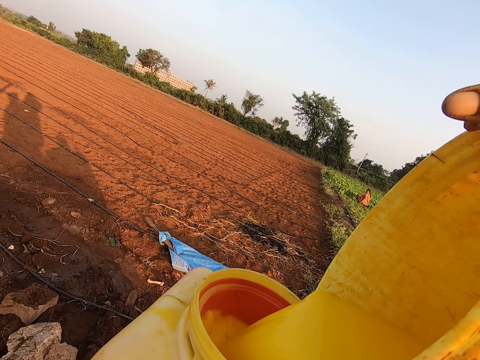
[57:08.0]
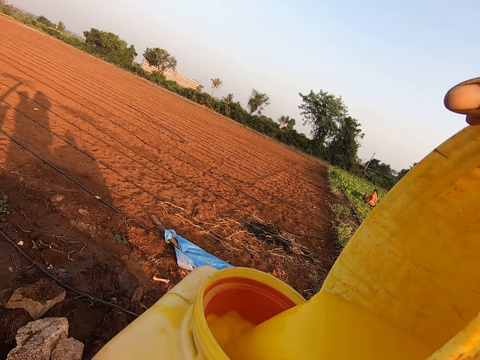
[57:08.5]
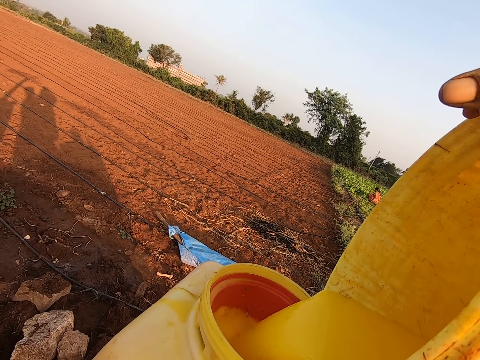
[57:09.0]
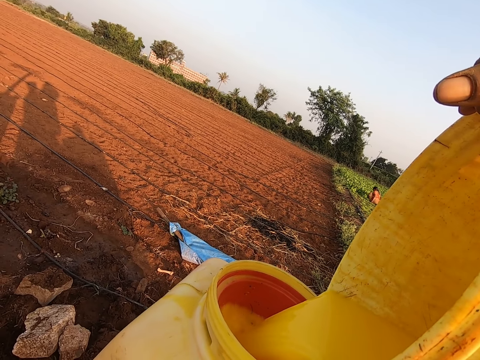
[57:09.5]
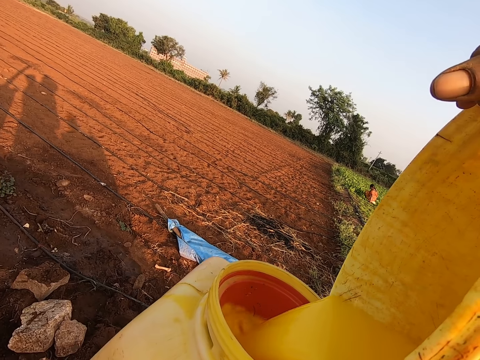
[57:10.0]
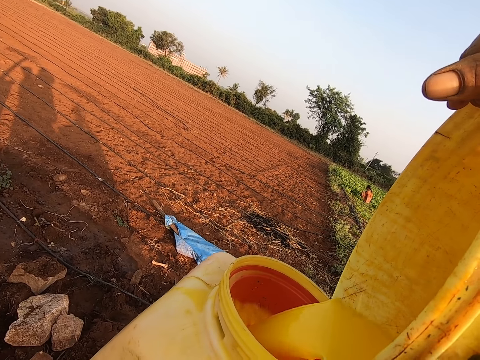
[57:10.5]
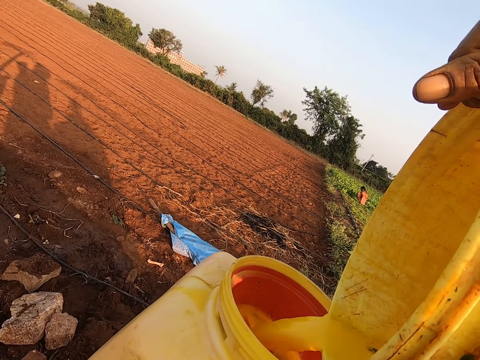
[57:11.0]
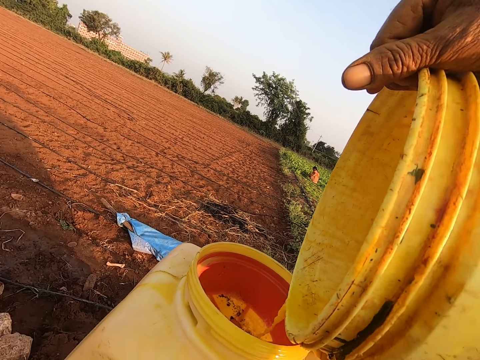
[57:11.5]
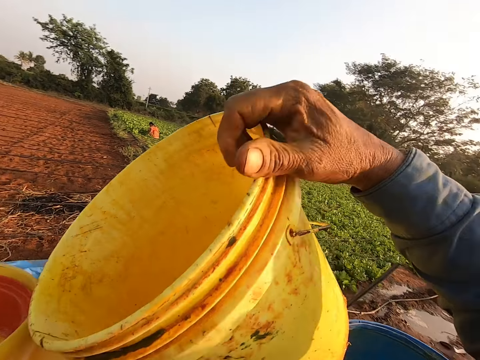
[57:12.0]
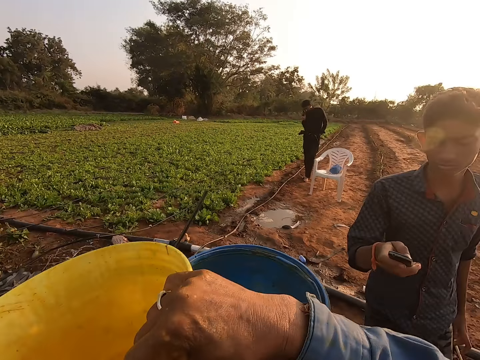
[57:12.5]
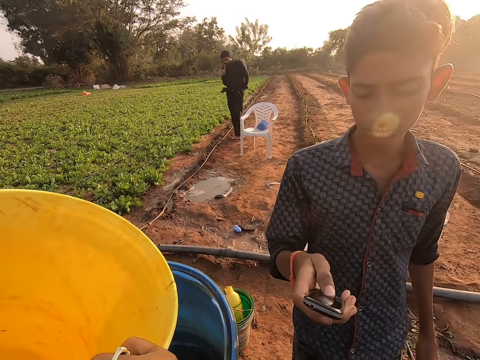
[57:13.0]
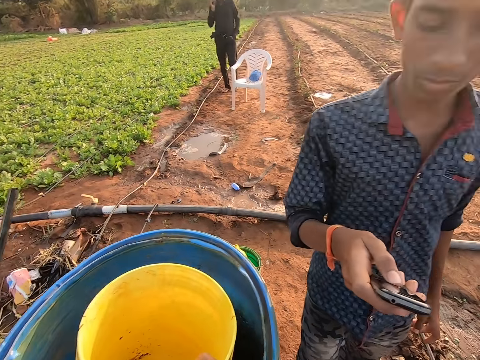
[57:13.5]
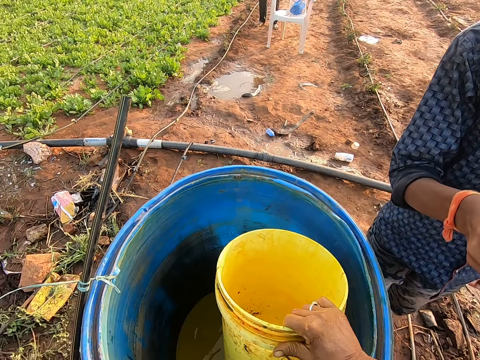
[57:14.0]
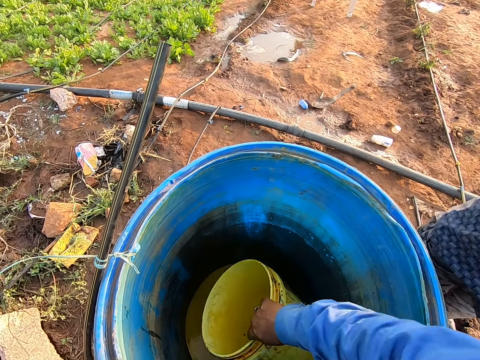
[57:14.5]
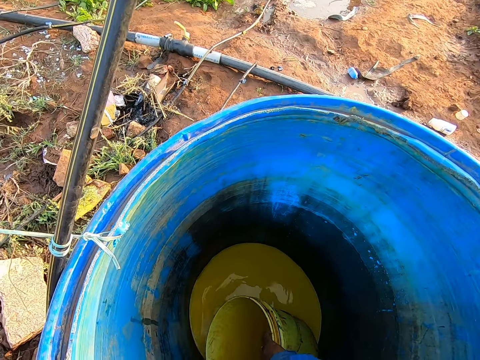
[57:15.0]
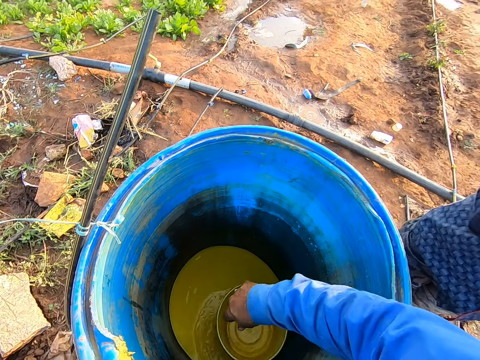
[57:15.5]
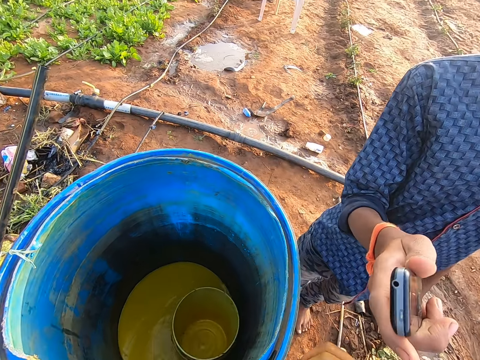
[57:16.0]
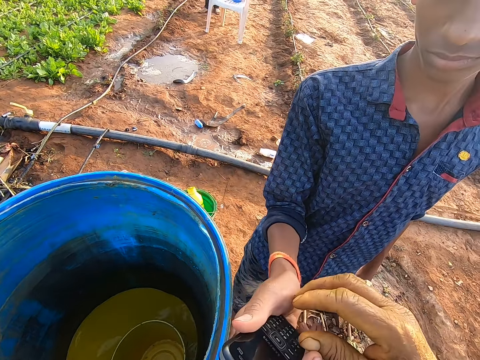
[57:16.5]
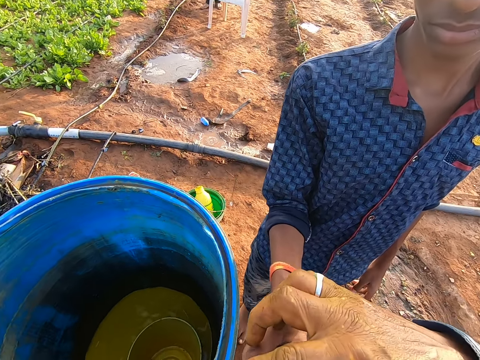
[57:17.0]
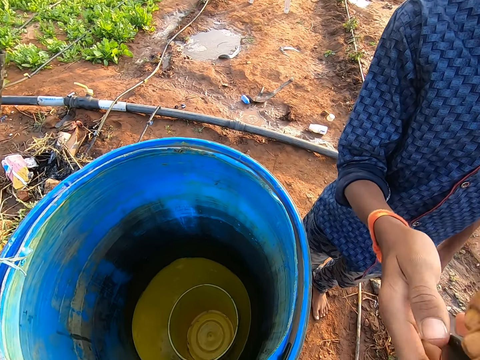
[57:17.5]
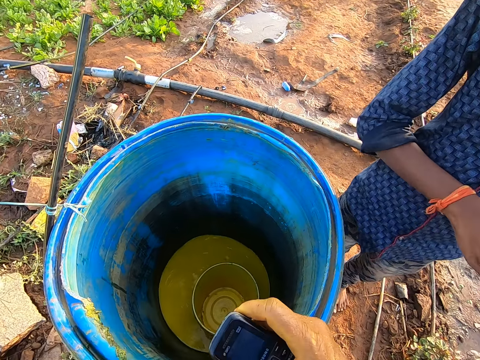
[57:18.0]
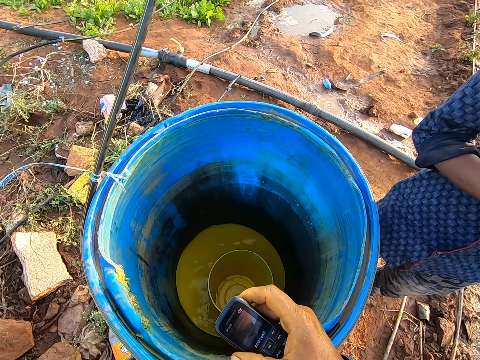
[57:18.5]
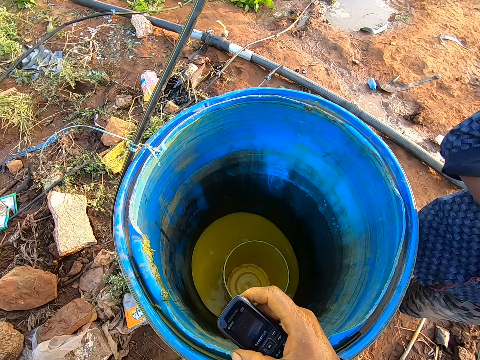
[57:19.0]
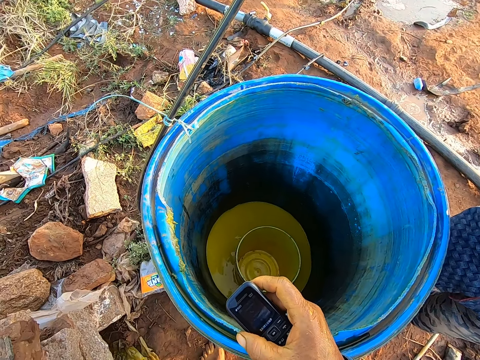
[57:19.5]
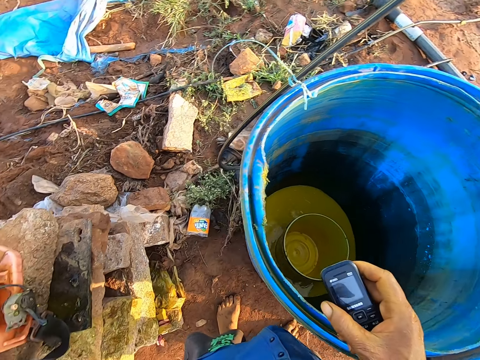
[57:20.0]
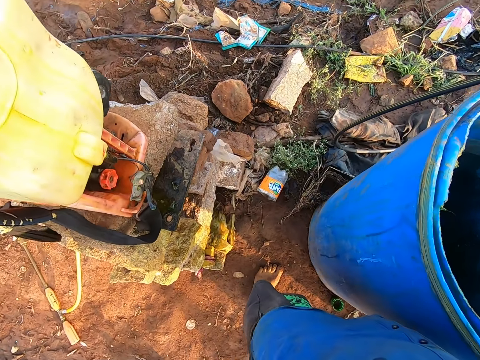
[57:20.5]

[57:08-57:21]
The camera wearer moves around. A man looks around. Another man operates a phone with his right hand. The other man holds the mobile phone. The camera wearer drops the bucket in the barrel with his right hand. The other man gives the camera wearer the mobile phone. The camera wearer collects the phone from the other man with his right hand. The first man looks around. The camera wearer places his right hand on the barrel. He looks around.

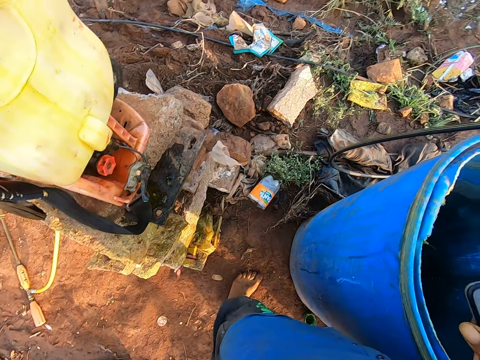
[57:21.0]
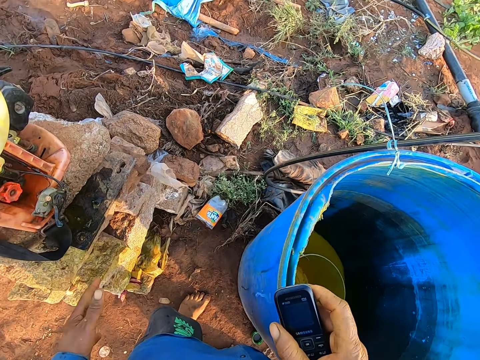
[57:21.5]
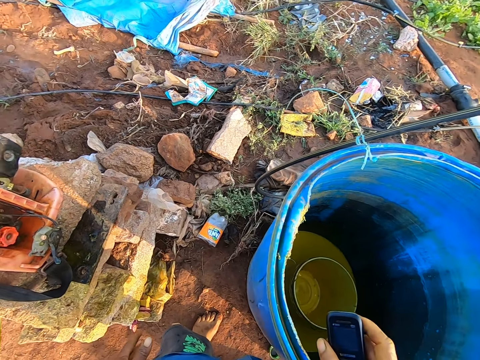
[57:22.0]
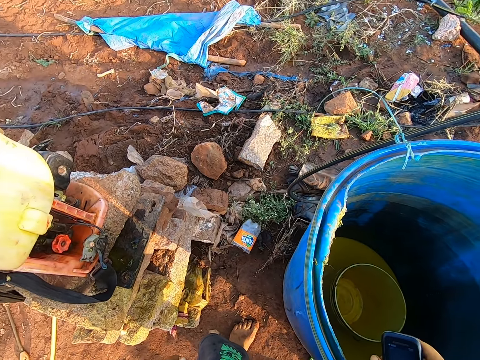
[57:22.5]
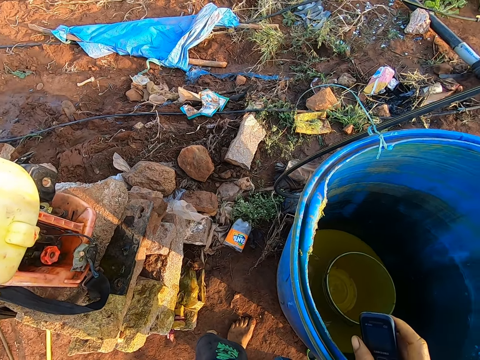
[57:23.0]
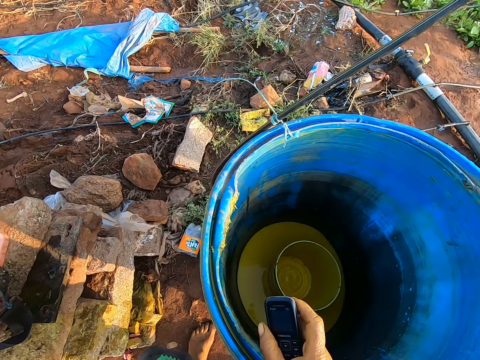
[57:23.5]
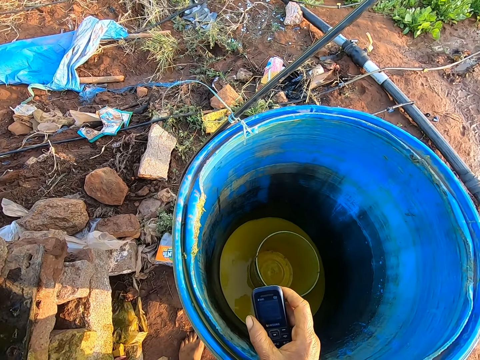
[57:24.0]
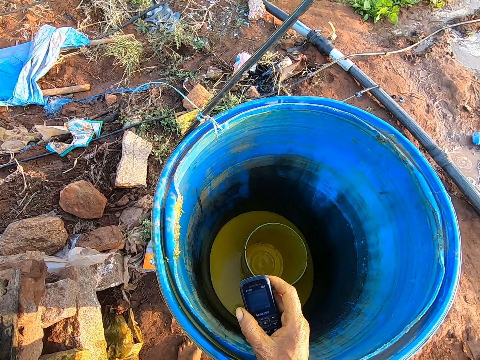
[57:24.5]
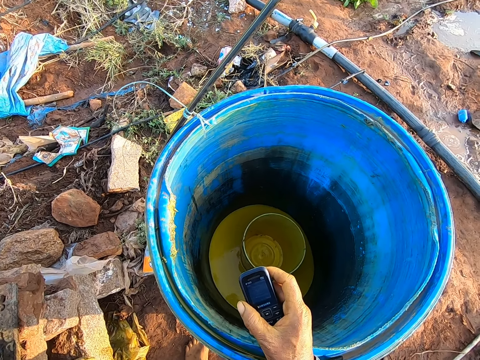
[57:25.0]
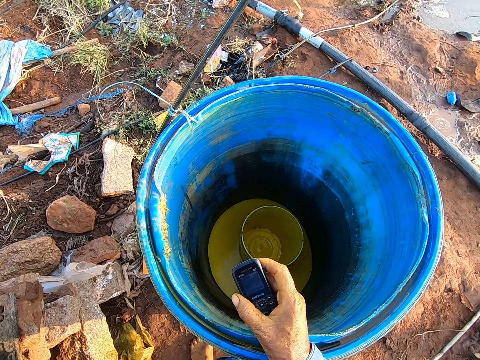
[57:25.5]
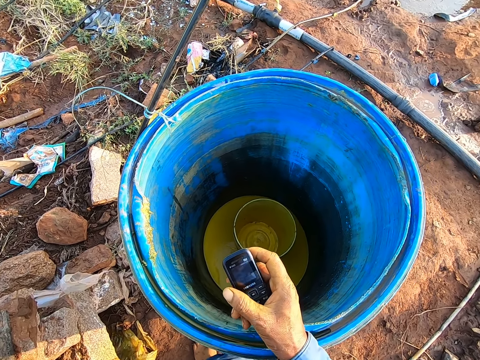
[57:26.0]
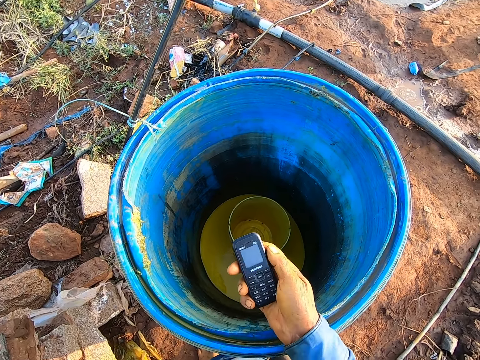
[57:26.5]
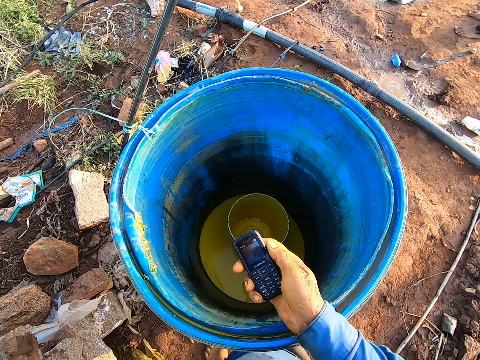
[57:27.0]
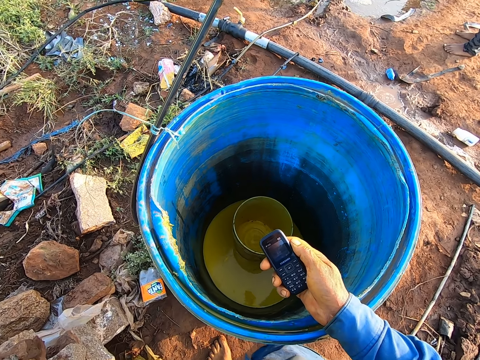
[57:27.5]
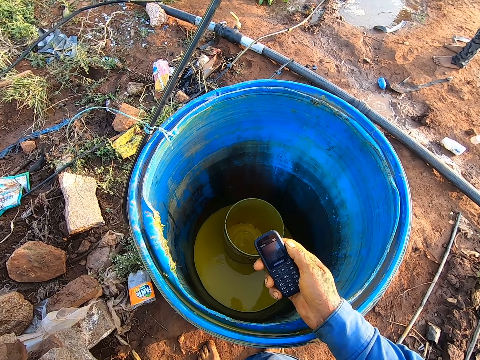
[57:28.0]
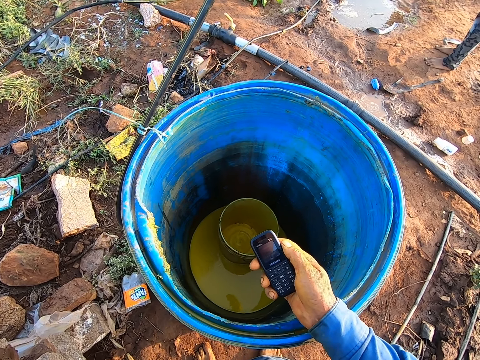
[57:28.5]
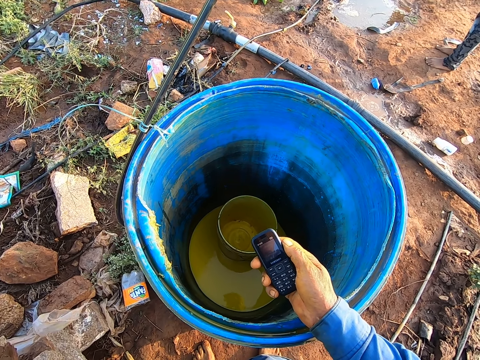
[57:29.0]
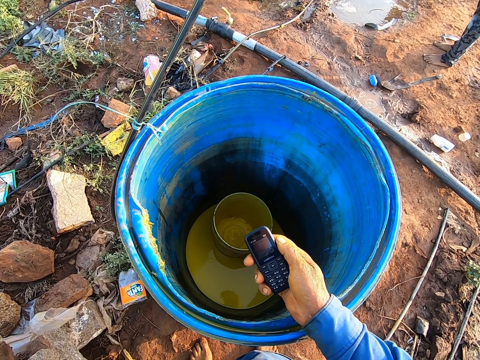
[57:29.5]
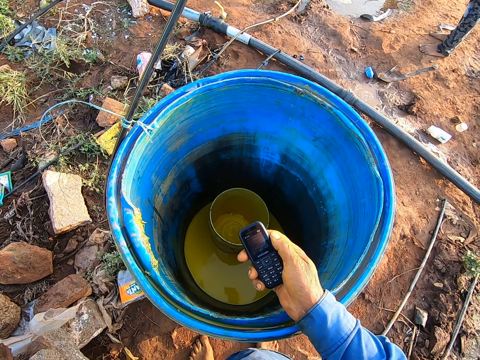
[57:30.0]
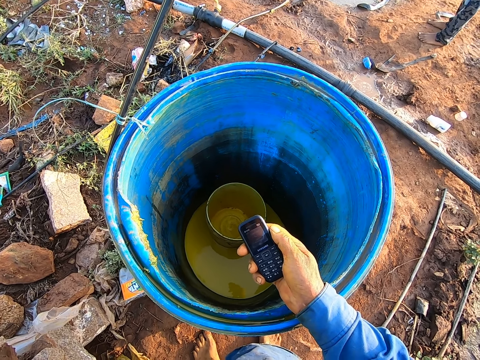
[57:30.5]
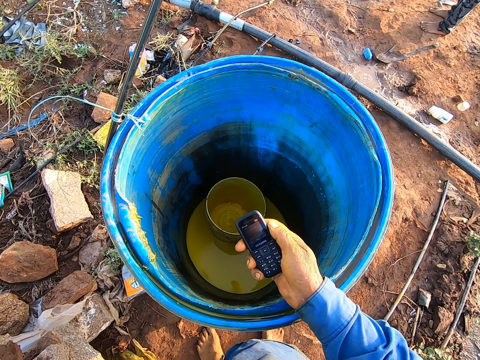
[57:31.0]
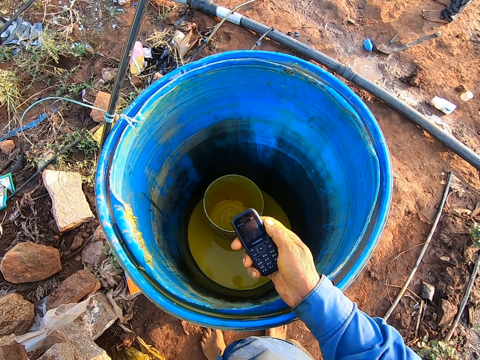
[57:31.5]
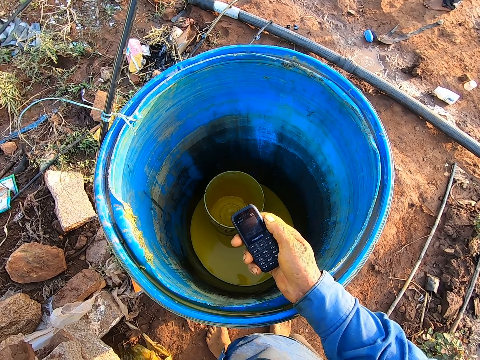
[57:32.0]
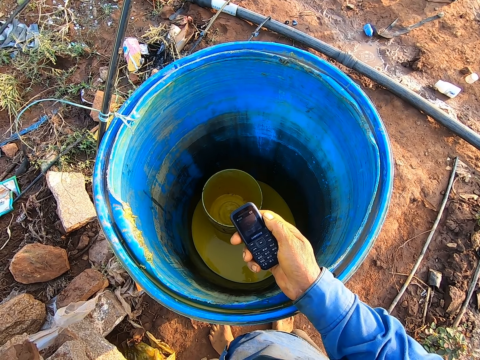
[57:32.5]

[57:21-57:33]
The camera wearer cleans his left hand on his clothes, the trousers. He looks around. A man looks around.

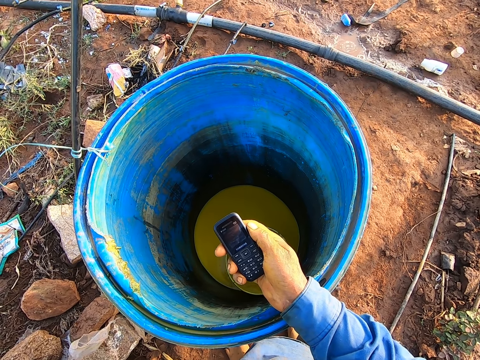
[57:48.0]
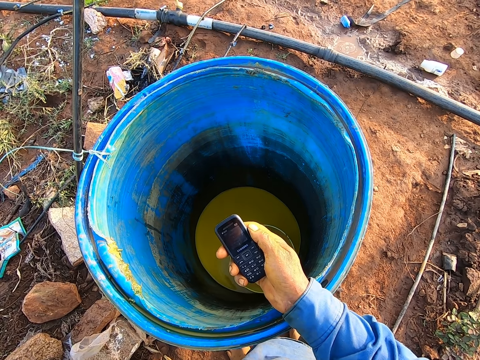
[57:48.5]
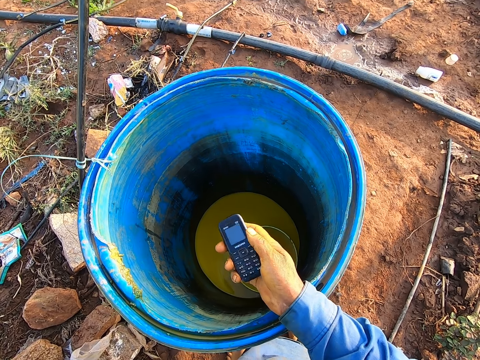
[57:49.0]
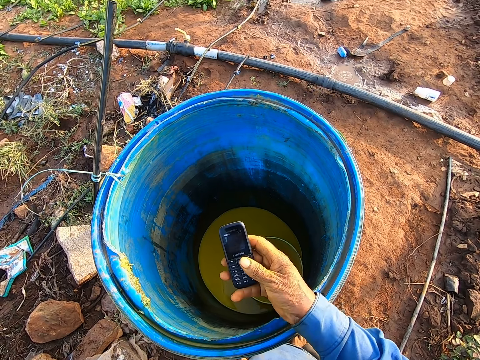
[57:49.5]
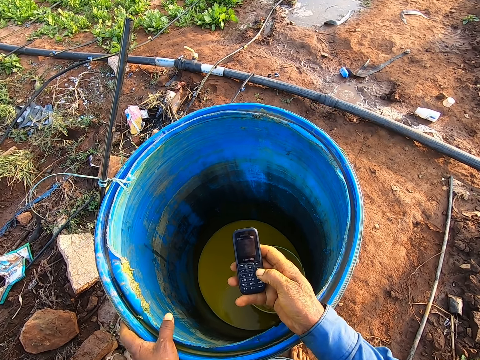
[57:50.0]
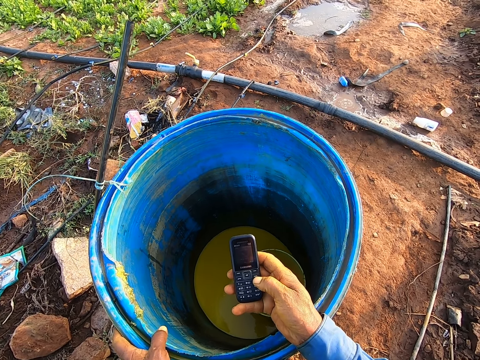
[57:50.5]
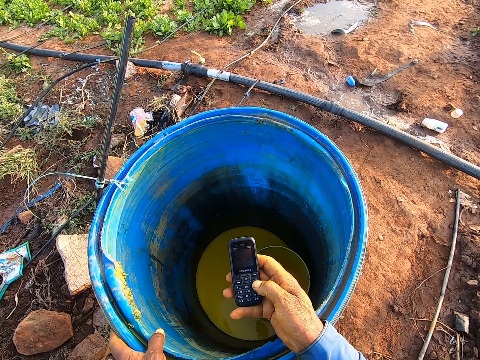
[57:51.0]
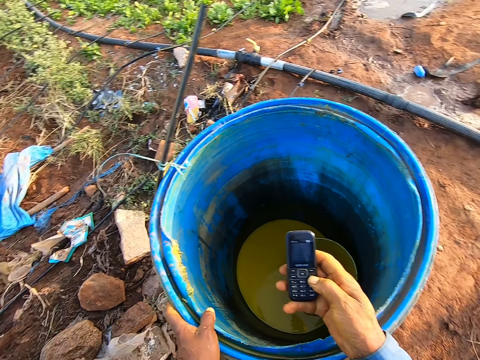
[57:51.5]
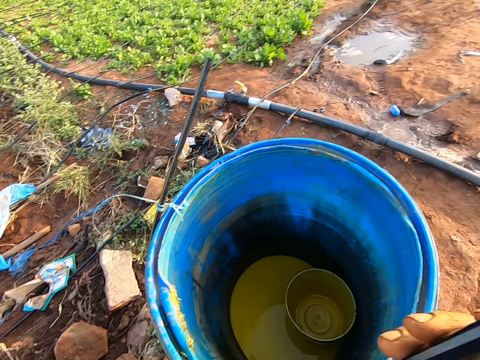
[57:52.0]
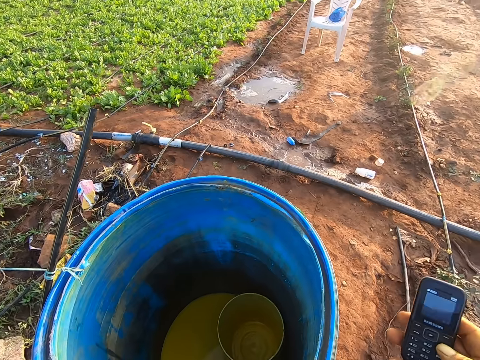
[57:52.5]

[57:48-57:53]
The camera wearer holds the barrel with his left hand. He operates the phone with his right hand. He moves his hand.
